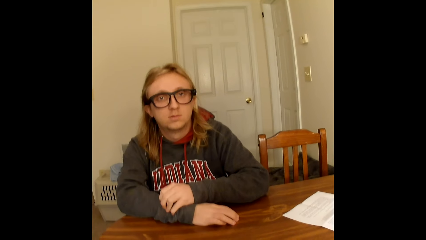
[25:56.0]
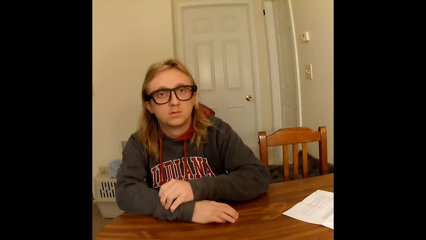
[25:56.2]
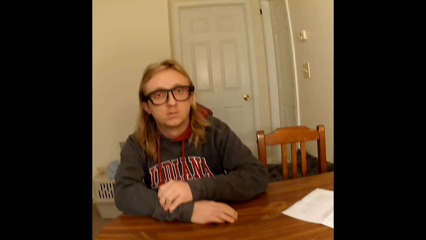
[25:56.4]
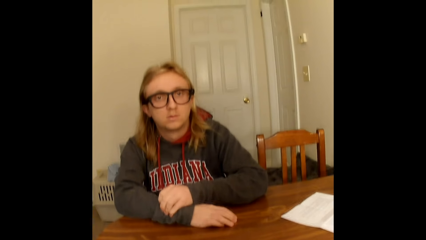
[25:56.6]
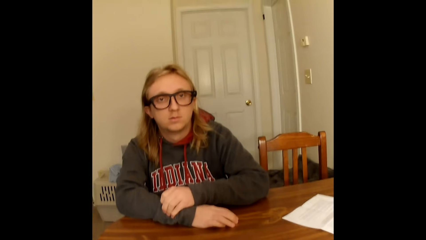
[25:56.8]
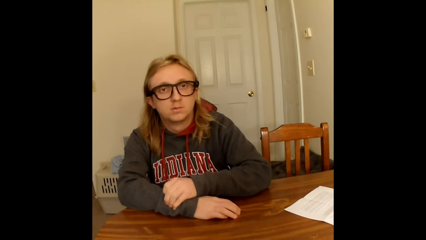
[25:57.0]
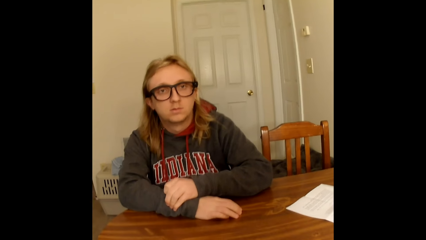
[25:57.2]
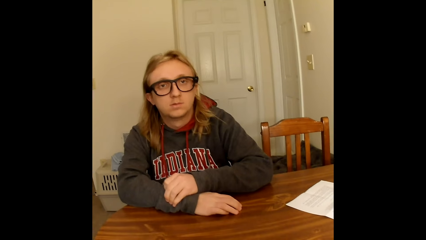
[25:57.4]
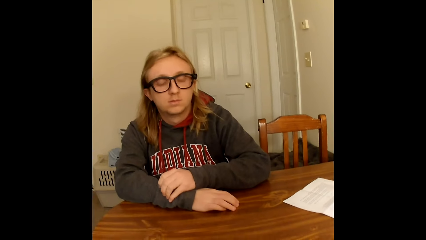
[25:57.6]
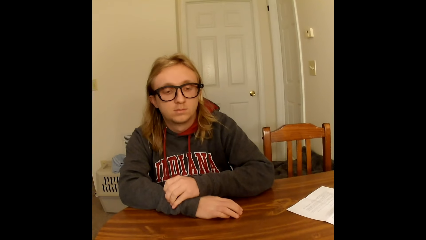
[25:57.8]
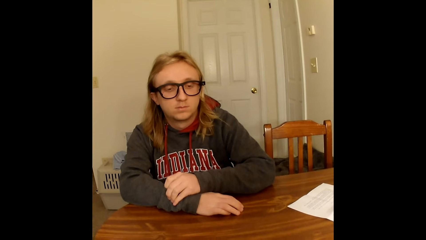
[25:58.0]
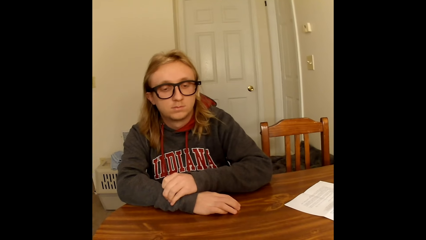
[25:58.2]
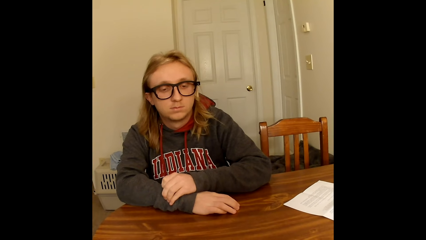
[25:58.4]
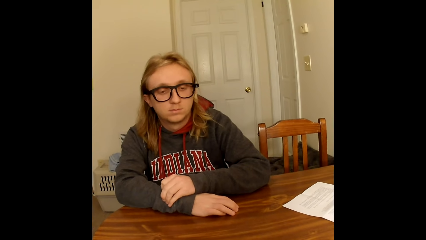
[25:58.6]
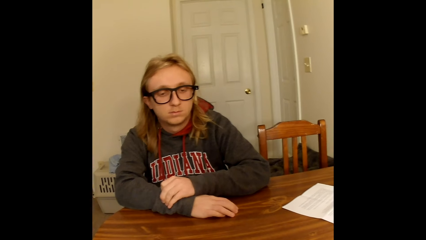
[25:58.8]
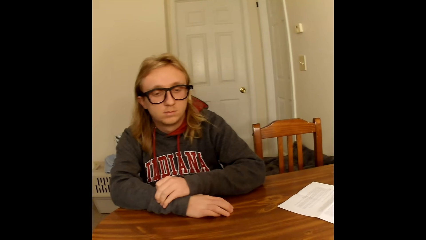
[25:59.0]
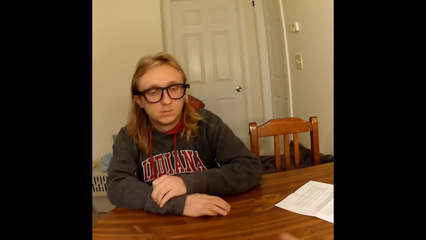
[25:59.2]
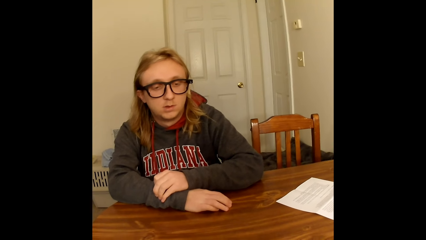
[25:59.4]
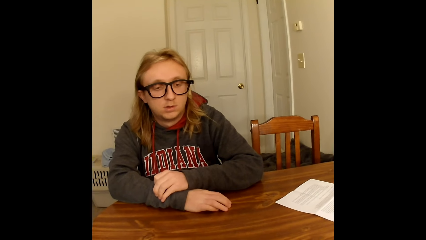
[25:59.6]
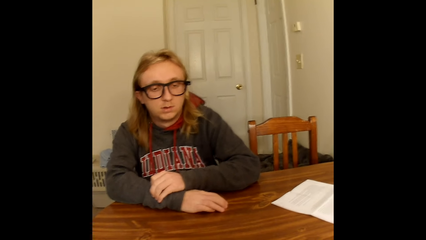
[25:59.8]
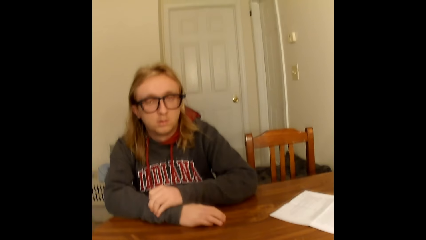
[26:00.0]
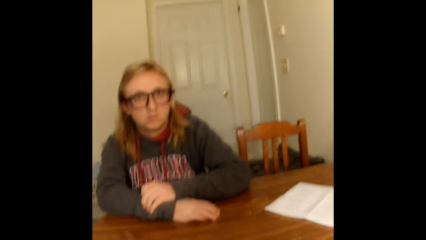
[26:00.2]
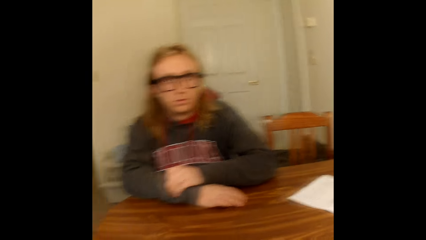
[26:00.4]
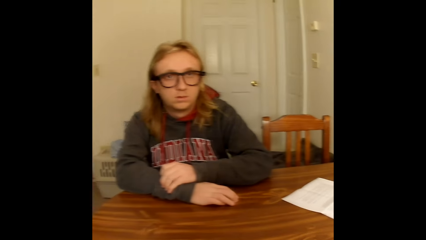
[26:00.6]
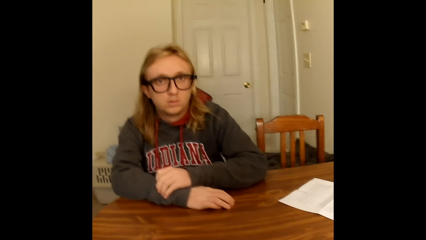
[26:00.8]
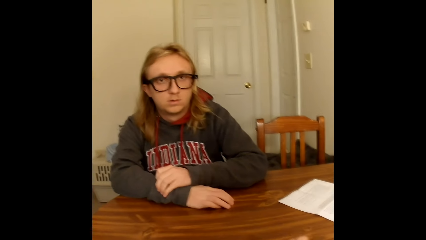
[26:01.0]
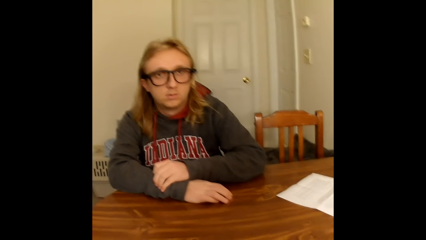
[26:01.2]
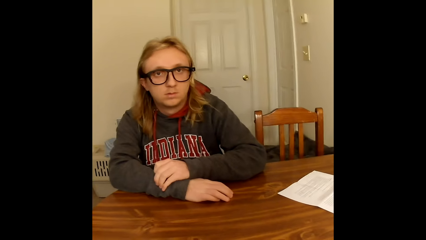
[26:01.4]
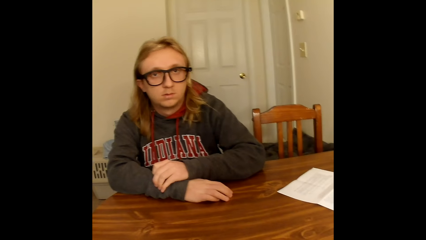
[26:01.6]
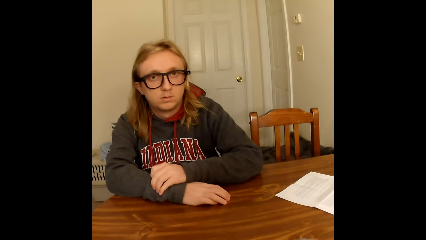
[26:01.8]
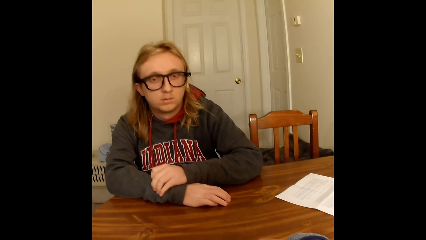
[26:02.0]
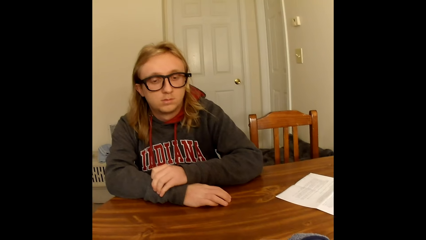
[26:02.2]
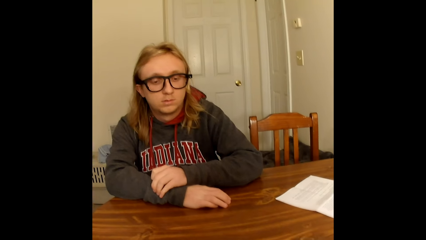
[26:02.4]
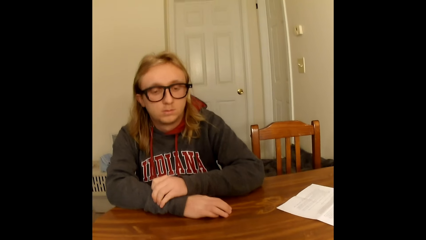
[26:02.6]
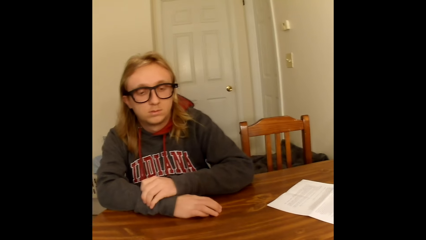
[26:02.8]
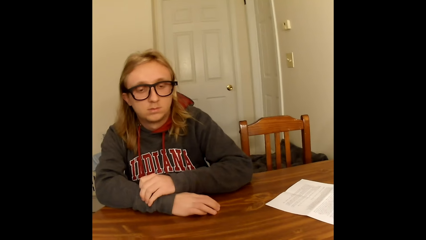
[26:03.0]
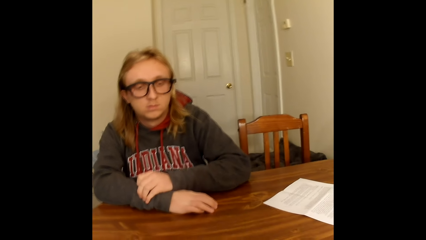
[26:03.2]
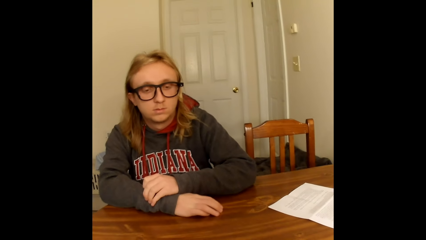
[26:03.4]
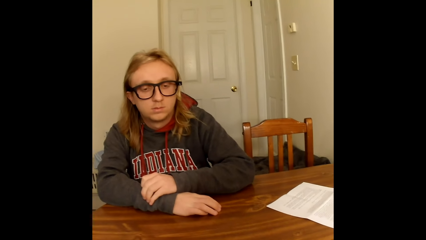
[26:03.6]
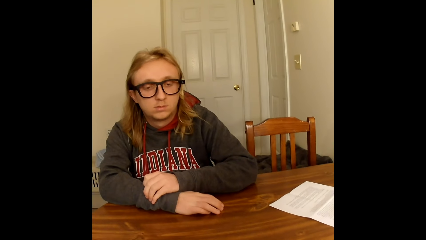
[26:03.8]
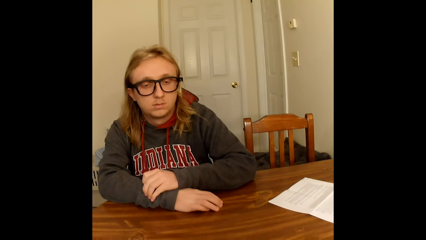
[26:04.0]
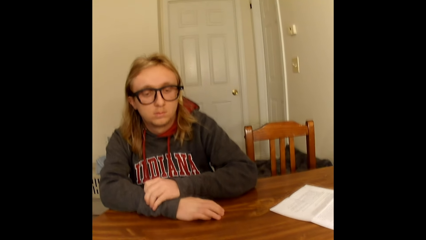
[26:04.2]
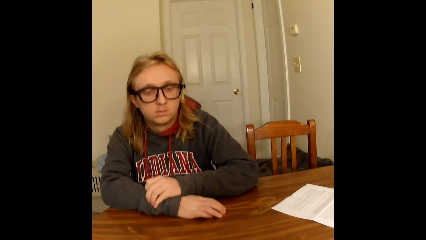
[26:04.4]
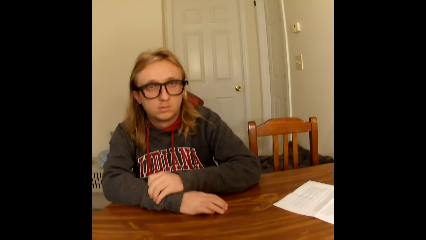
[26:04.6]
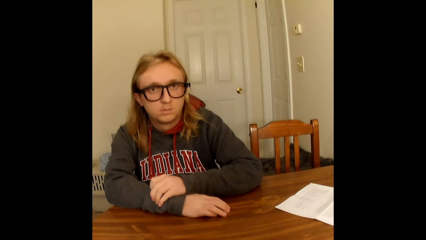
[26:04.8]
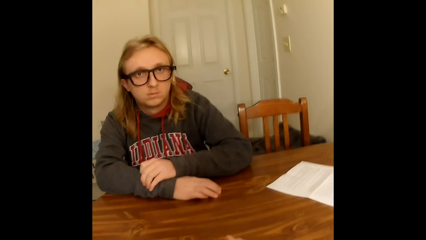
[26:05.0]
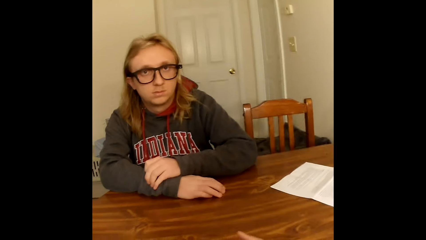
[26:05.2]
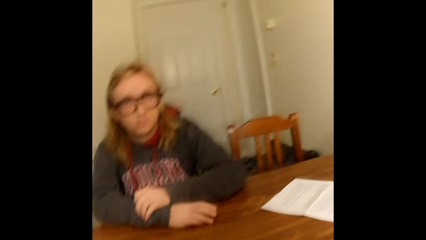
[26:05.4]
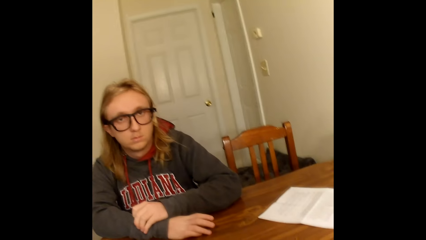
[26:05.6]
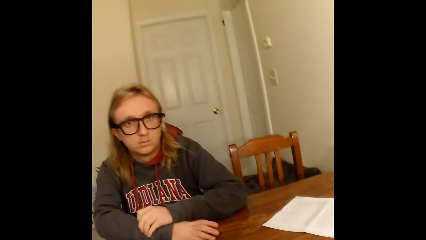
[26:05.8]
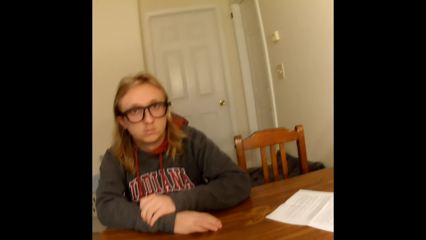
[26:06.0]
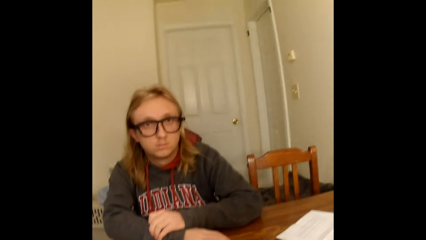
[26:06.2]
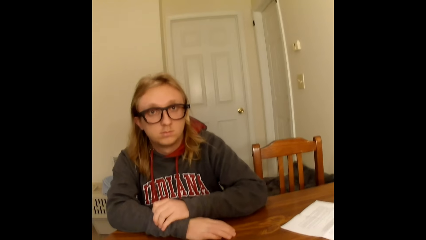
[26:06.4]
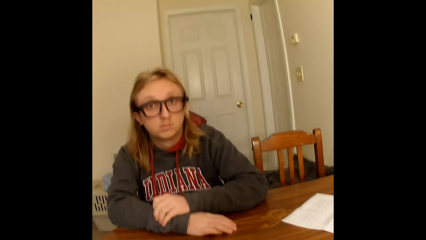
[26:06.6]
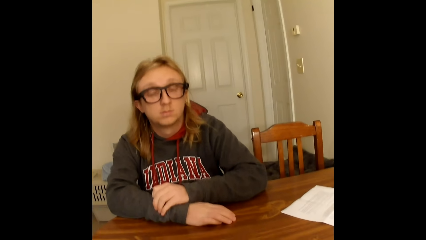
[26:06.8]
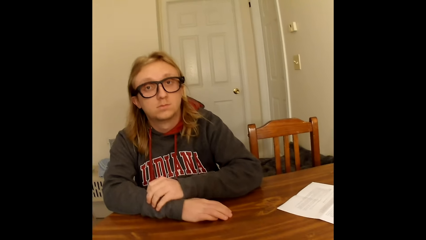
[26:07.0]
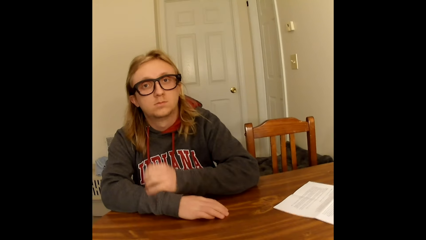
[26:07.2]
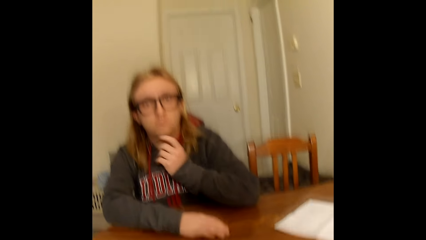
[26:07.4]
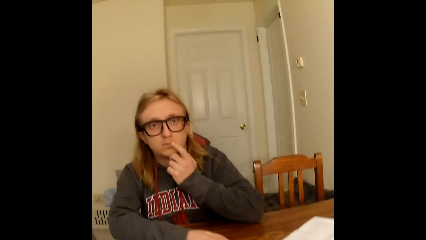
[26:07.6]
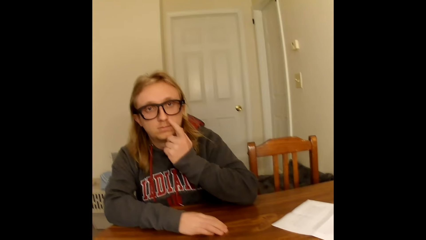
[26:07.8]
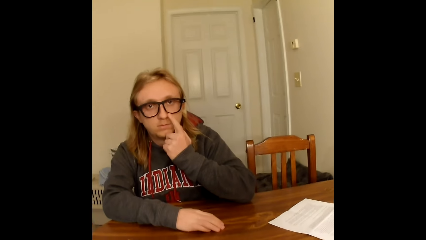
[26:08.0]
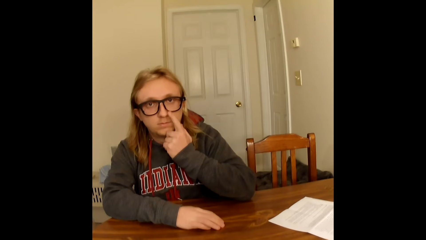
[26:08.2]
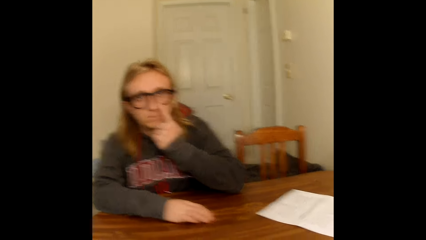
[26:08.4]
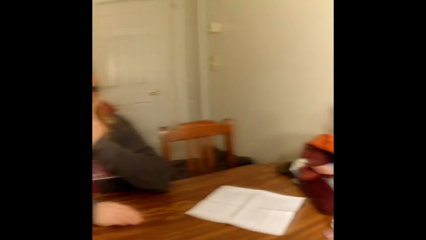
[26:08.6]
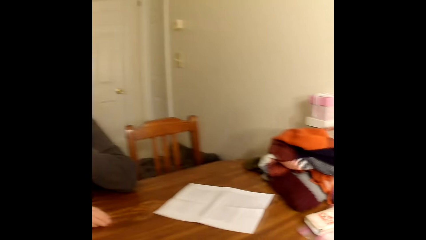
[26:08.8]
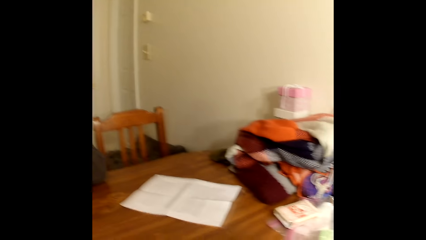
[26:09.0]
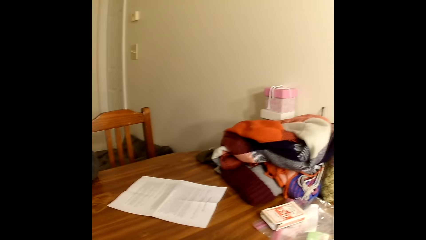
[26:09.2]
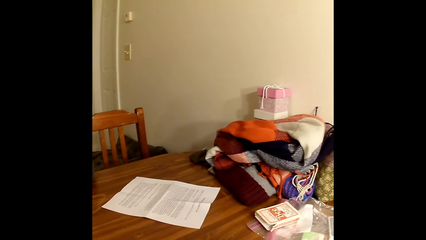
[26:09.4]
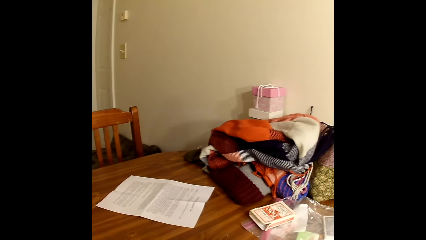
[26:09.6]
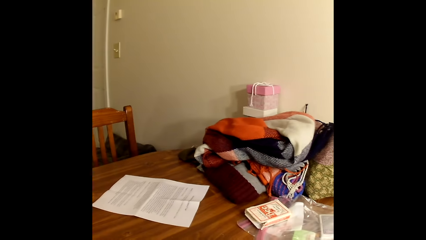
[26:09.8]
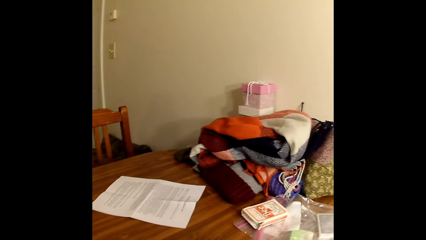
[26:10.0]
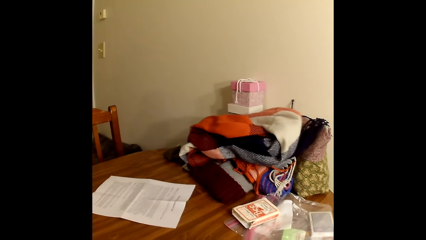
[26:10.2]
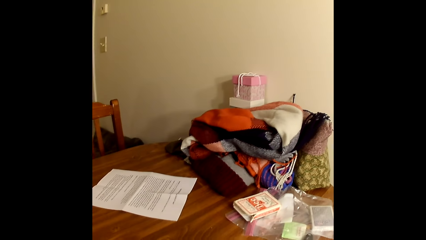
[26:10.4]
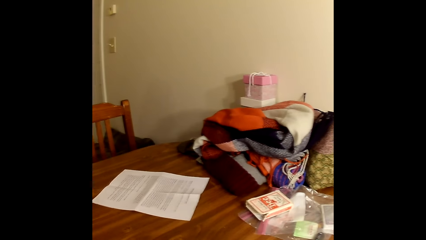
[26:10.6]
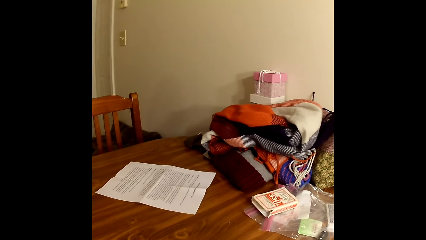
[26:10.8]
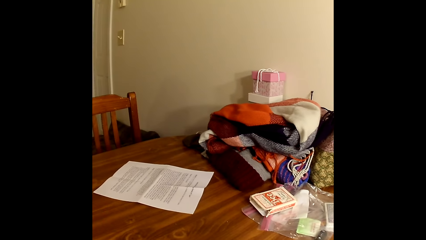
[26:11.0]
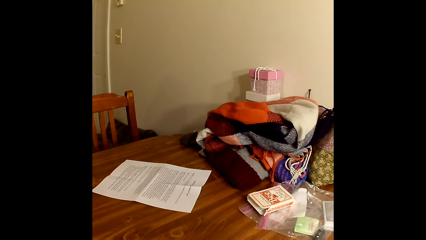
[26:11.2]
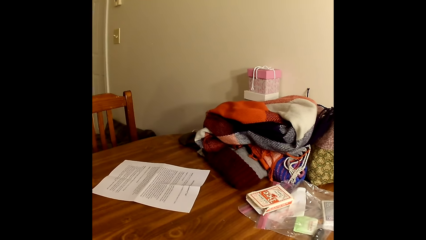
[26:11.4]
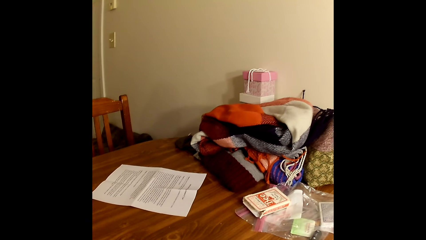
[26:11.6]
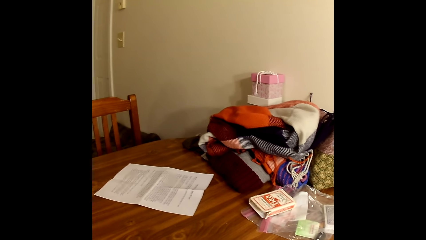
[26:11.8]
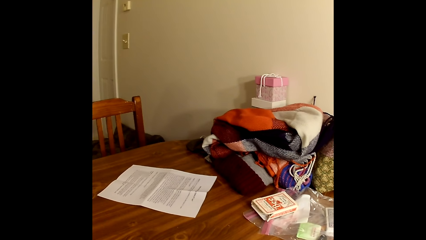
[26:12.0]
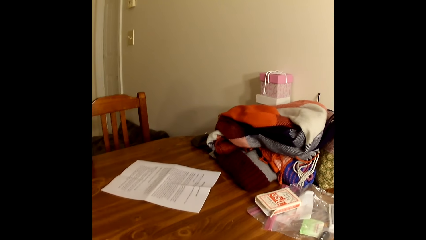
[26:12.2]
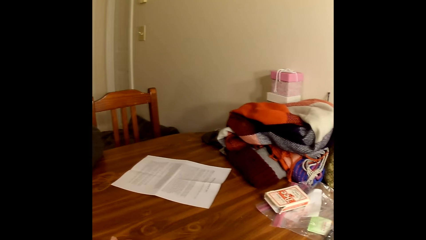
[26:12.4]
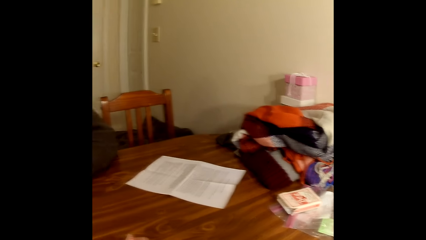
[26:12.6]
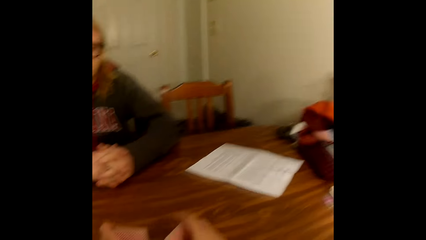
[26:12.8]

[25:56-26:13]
The camera wearer converses. A man nods the head. The camera wearer converses. They look around. They converse. The man moves the hand. The man touches his face with the index finger of his left hand. The camera wearer looks around.
